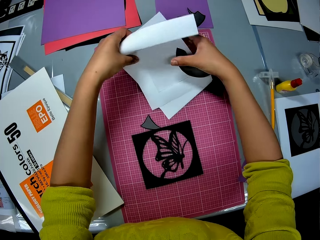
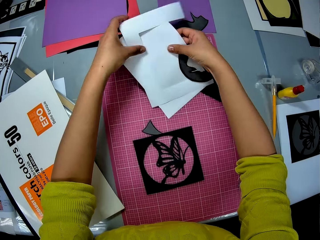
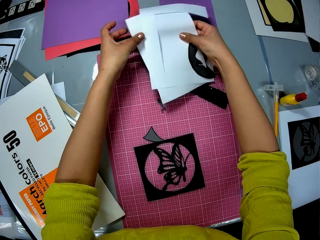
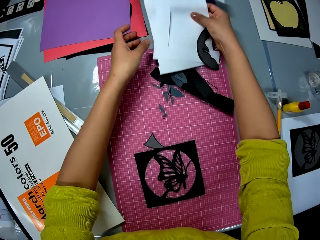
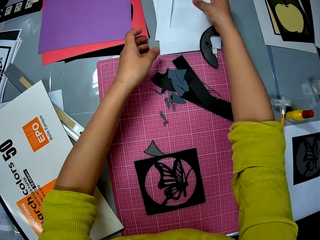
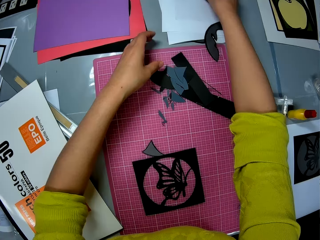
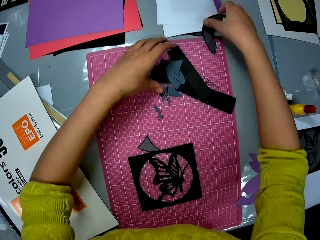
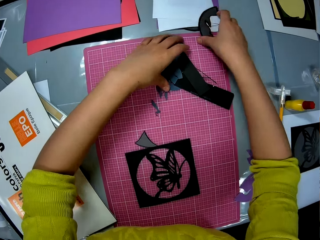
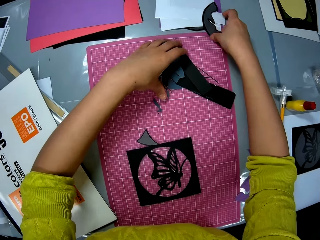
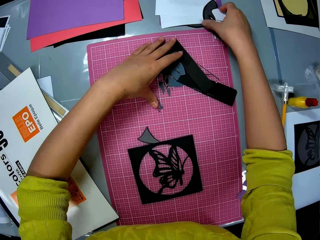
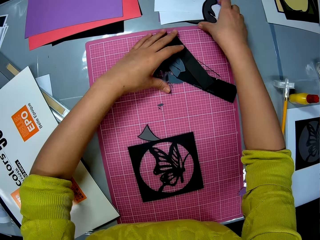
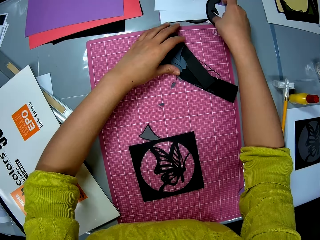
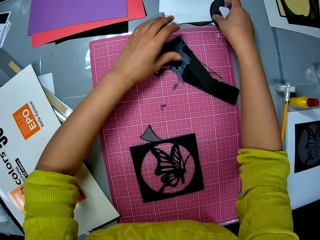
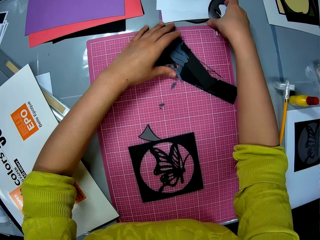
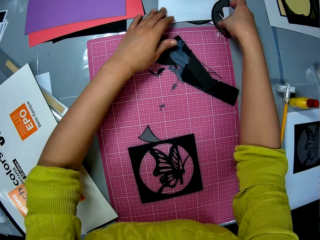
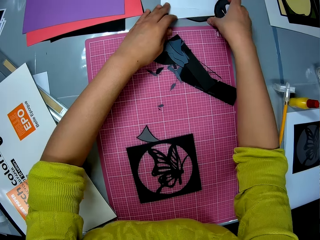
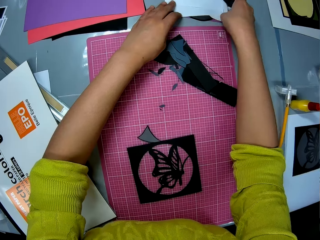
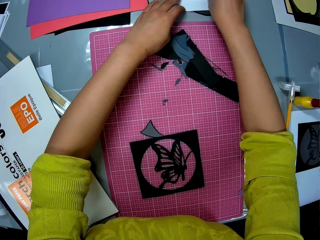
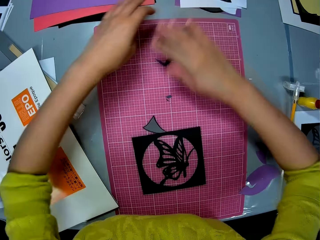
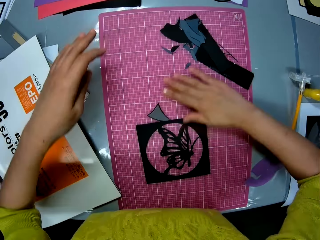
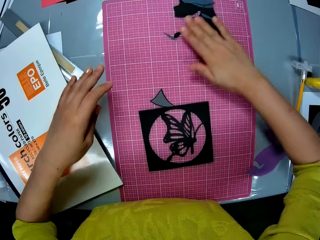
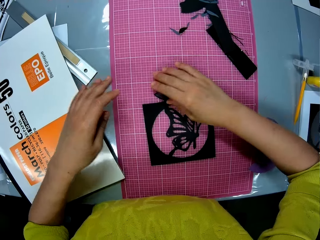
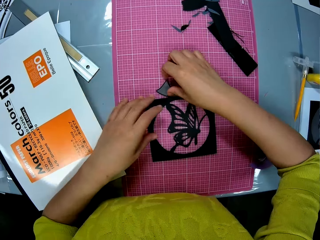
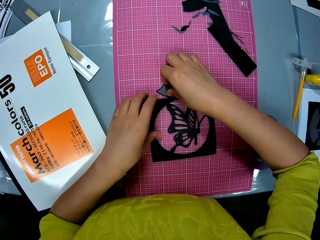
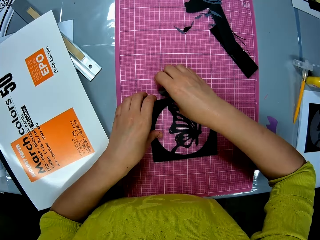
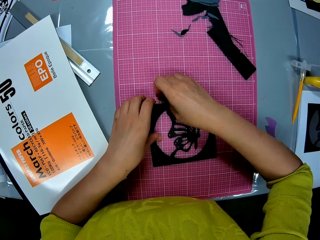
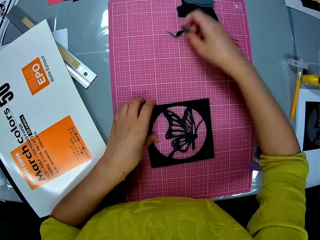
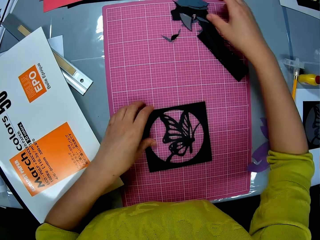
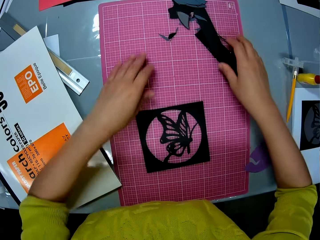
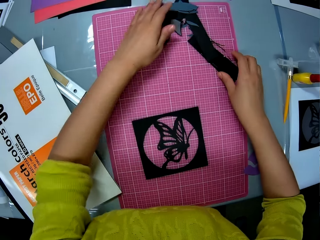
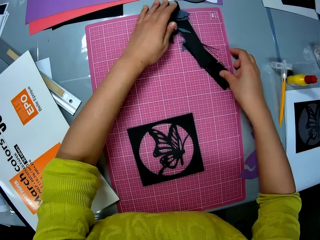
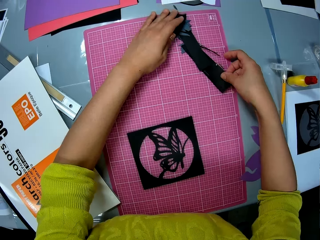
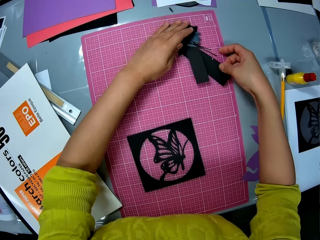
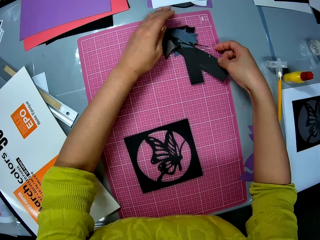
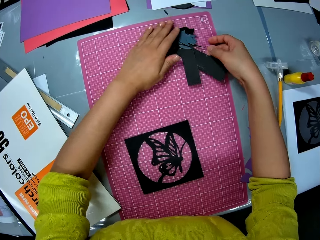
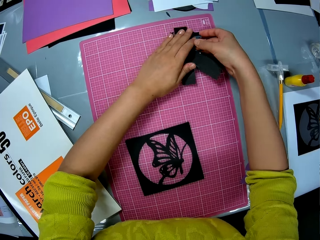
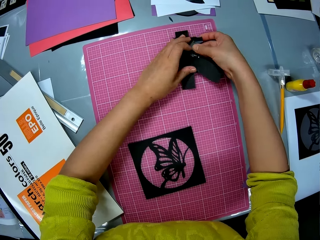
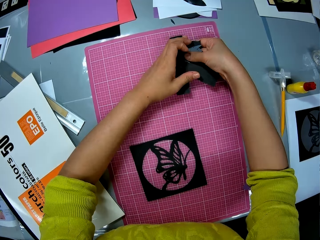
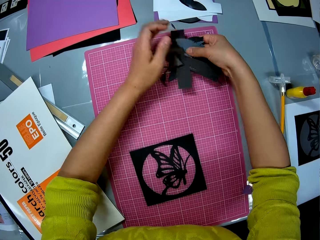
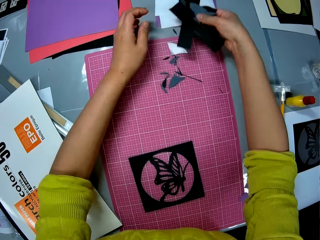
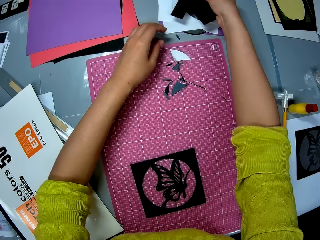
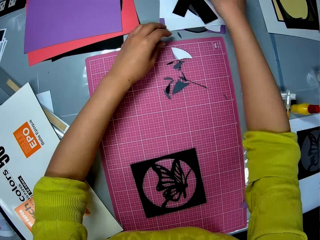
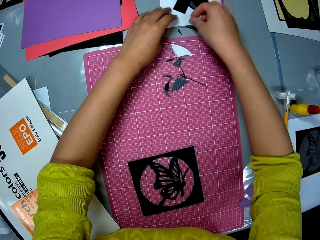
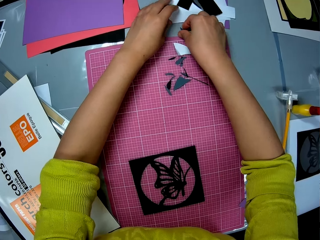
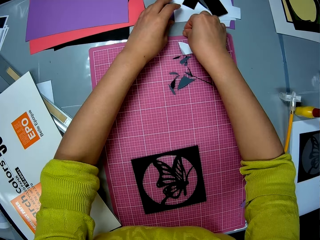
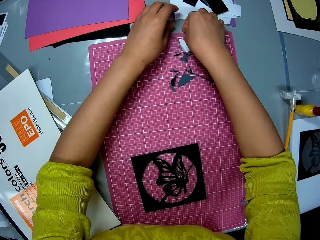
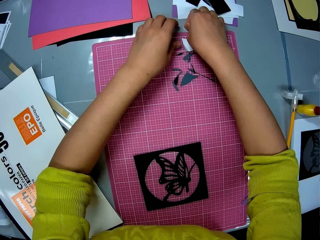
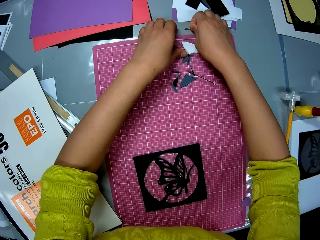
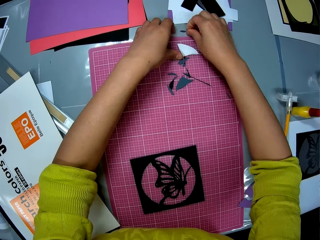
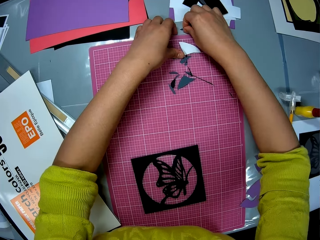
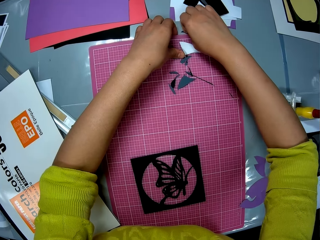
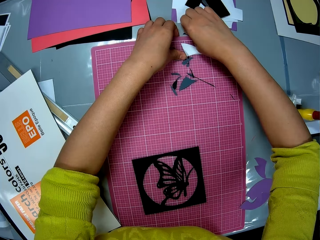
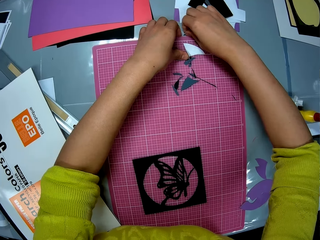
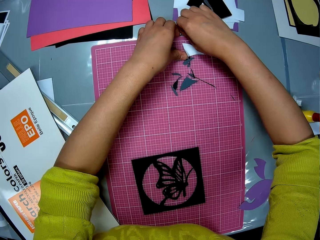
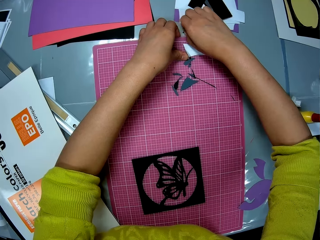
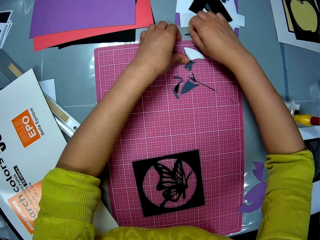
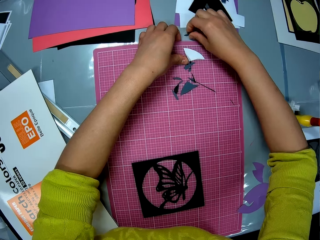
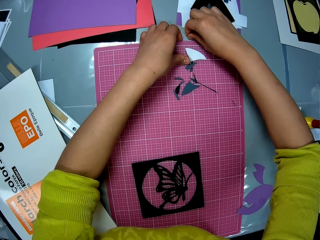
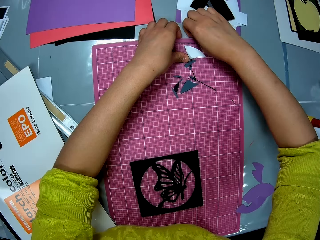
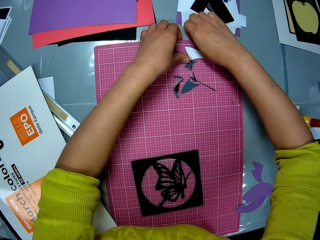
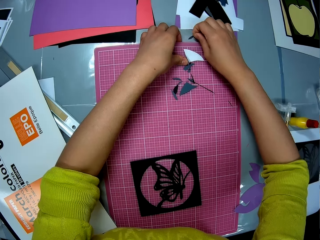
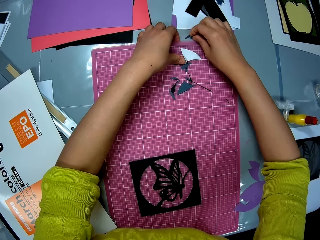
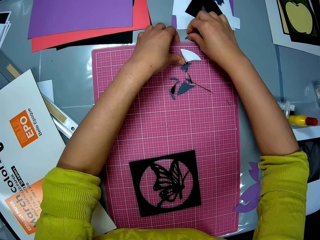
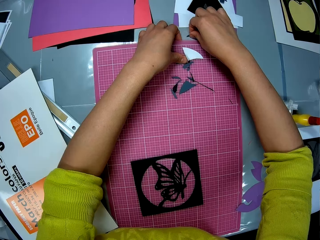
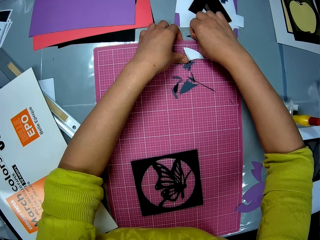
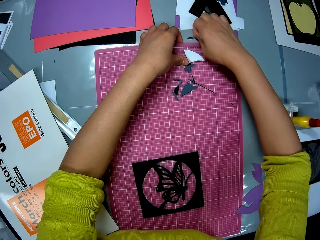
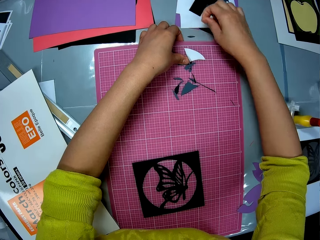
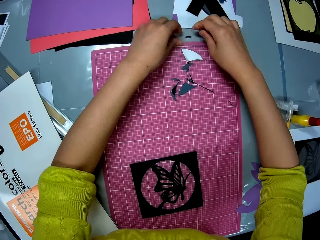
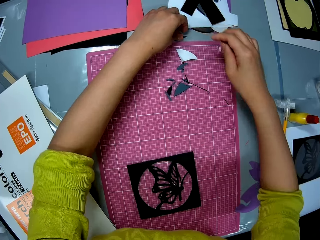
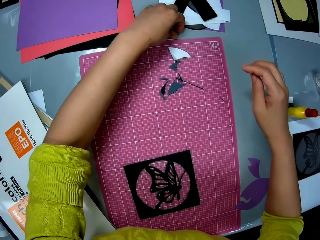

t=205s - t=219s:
The camera wearer drops the pieces of cardstock and craft paper on the table. She clears the table of some pieces of craft paper. She gathers cut pieces of wood together. She picks up a piece of craft paper from the table. She drops the piece of craft paper on the table. She gathers the smaller pieces of craft papers on the table. She picks up the cut pieces of paper. She drops the smaller pieces of craft papers on the table. She pushes the cut pieces of paper aside. She touches a small piece of craft paper on the table.

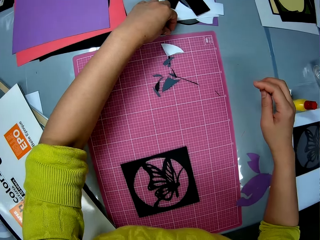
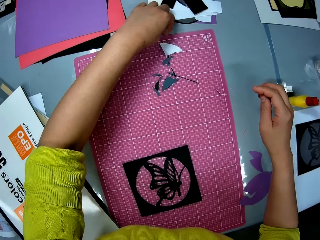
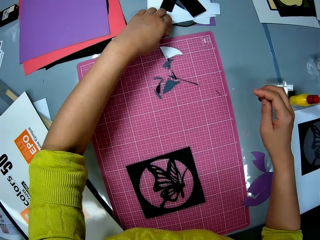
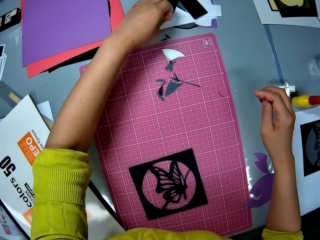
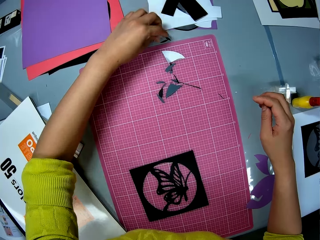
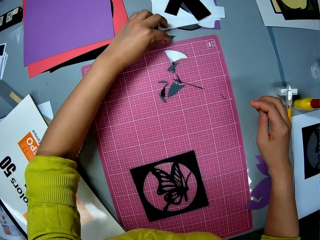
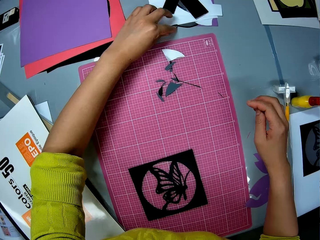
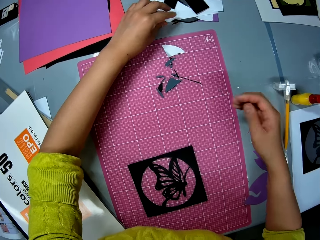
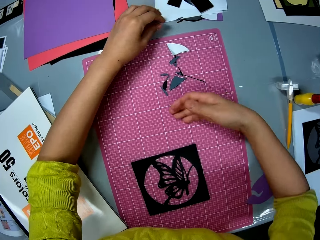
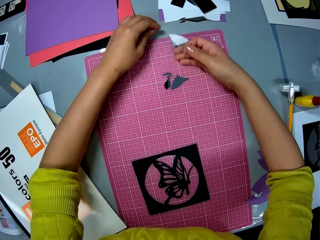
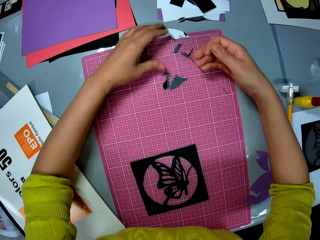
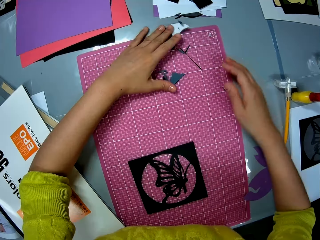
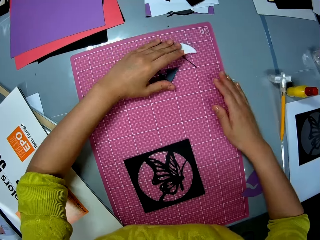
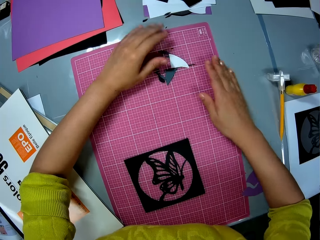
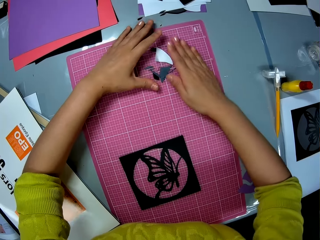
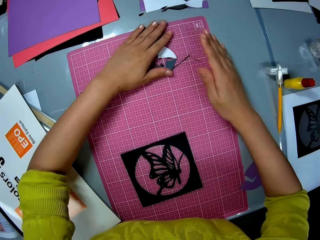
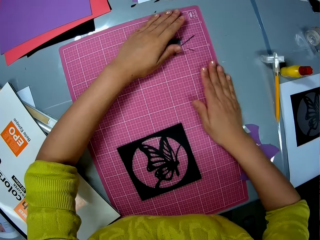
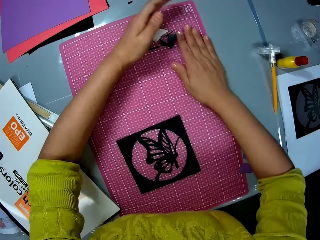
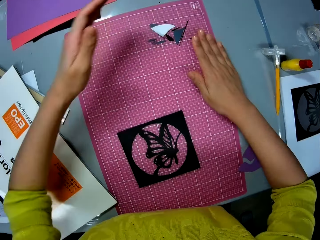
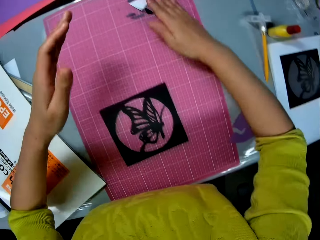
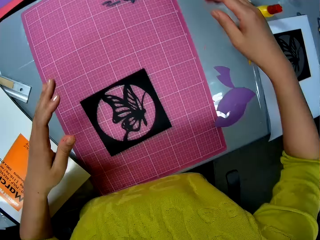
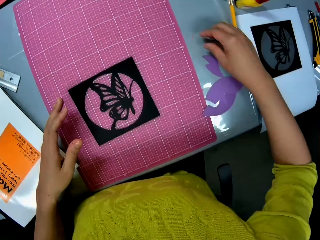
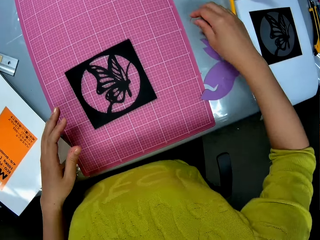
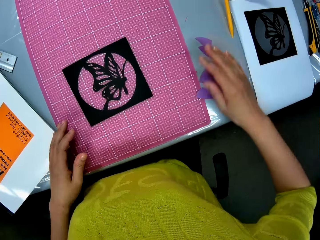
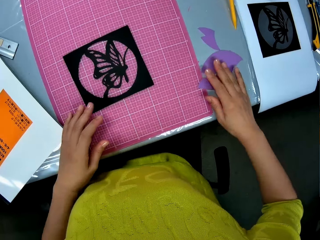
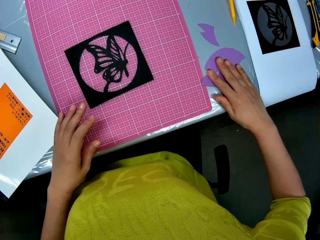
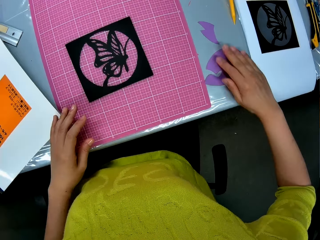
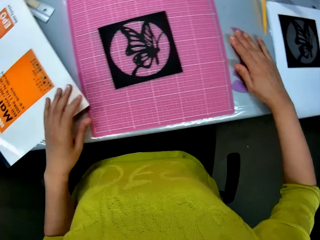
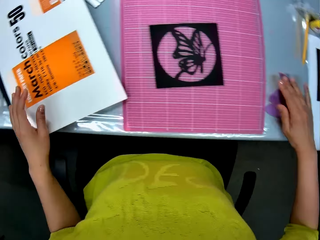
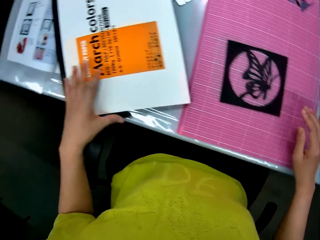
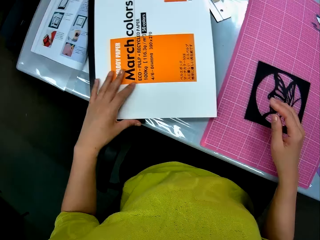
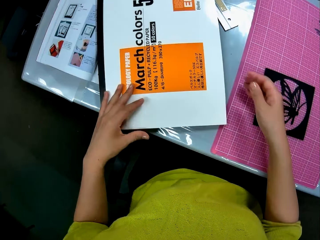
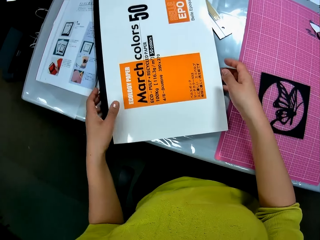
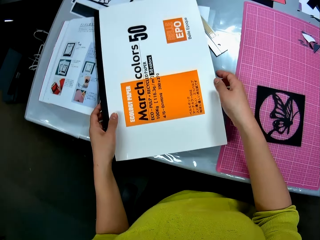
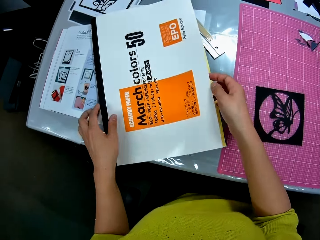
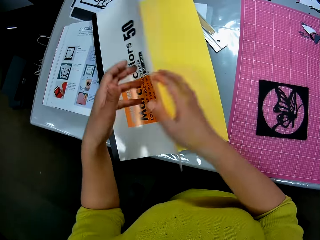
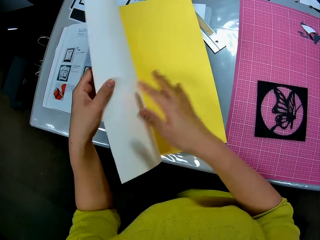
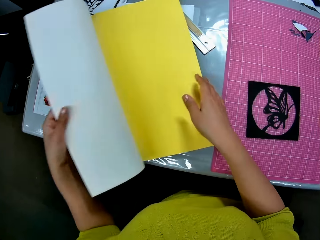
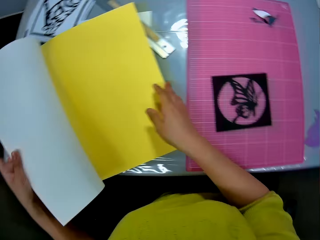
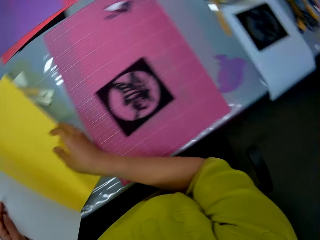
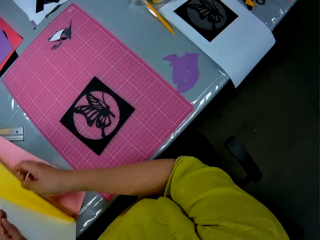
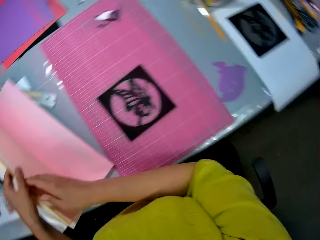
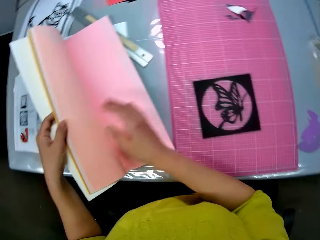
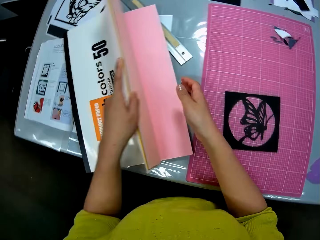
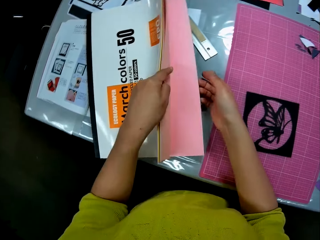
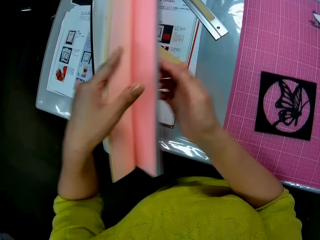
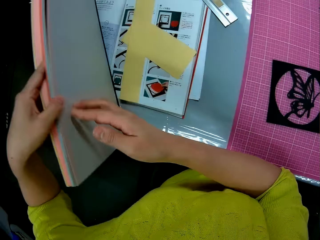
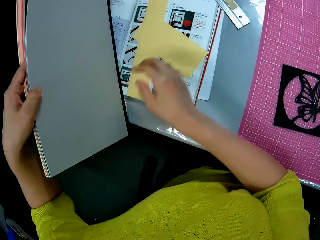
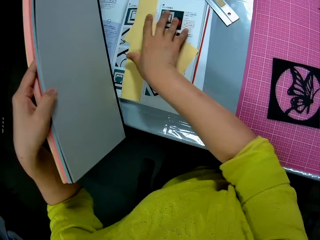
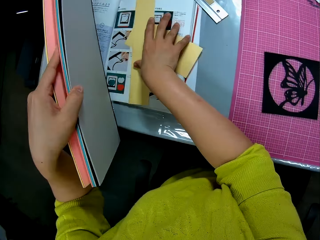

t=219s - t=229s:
The camera wearer sweeps the small piece of craft paper under the cardstock. She gathers other small pieces of craft paper on the table. She moves pieces of craft paper on the table with her right hand. She peruses through the book. She opens the pack of eco-pulp-recycled paper. She picks up the book.
